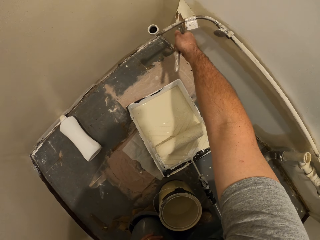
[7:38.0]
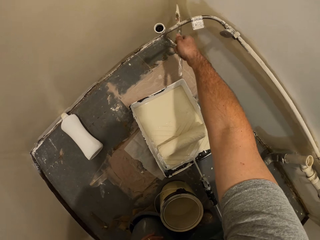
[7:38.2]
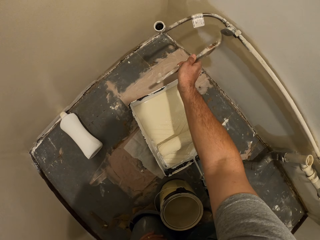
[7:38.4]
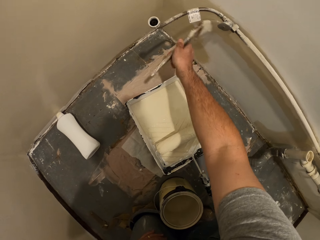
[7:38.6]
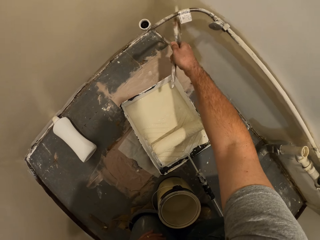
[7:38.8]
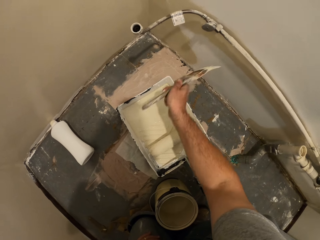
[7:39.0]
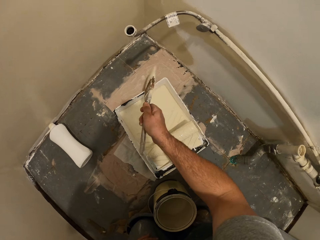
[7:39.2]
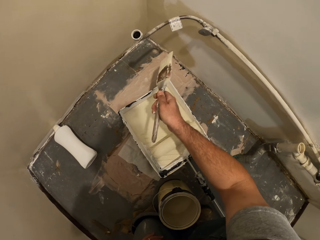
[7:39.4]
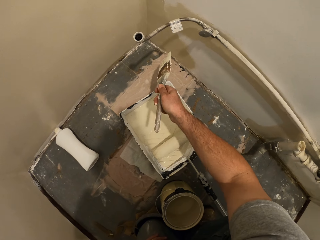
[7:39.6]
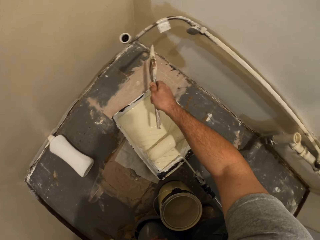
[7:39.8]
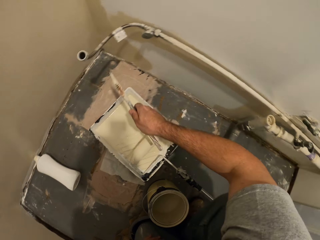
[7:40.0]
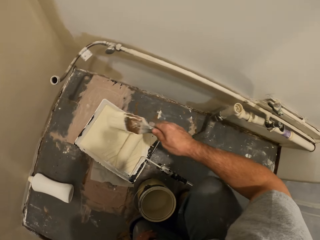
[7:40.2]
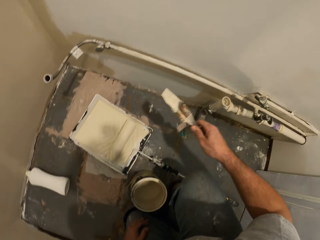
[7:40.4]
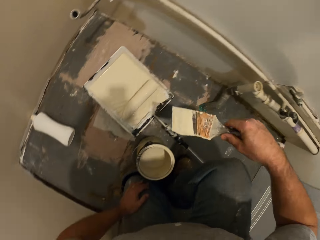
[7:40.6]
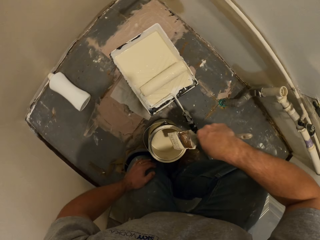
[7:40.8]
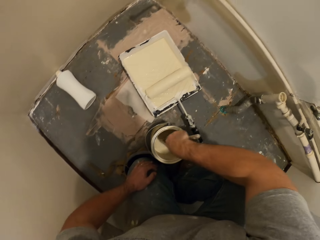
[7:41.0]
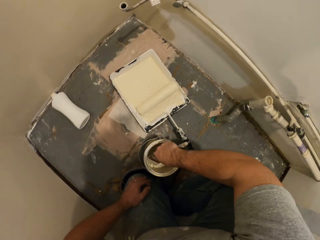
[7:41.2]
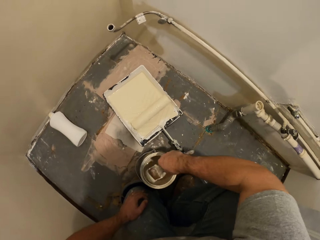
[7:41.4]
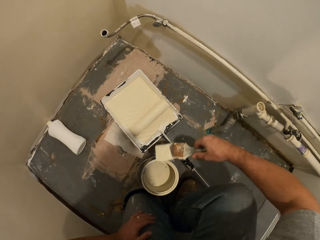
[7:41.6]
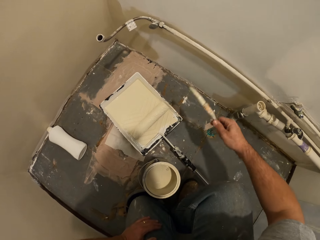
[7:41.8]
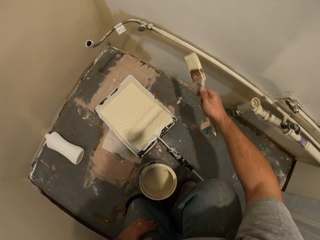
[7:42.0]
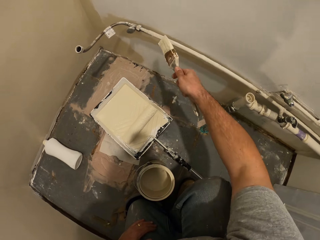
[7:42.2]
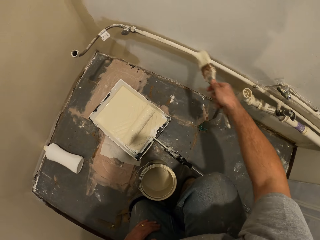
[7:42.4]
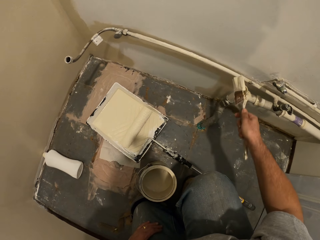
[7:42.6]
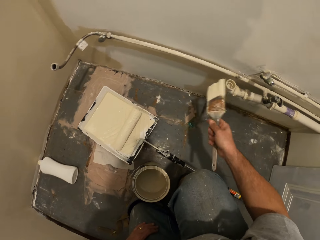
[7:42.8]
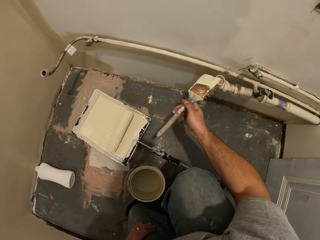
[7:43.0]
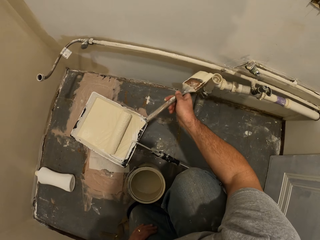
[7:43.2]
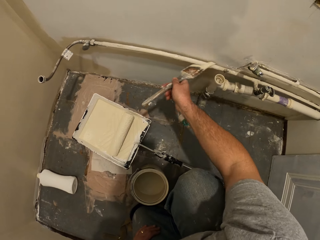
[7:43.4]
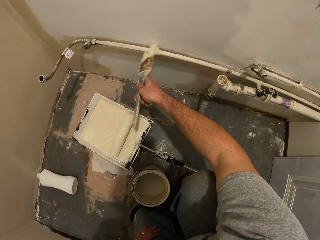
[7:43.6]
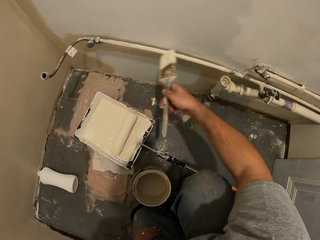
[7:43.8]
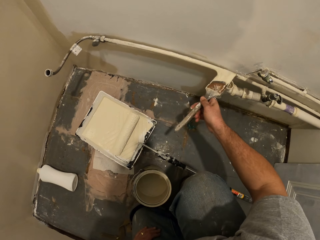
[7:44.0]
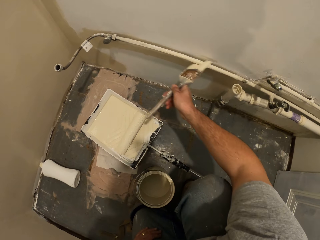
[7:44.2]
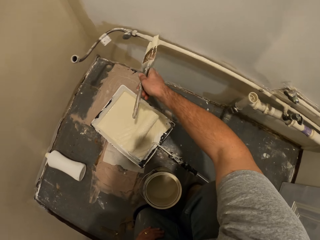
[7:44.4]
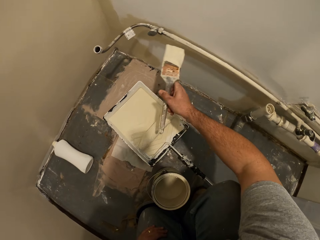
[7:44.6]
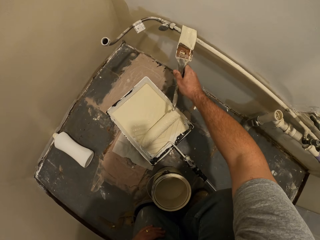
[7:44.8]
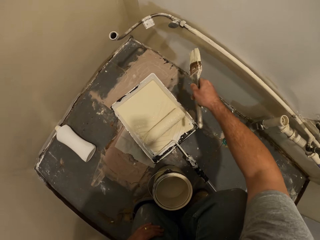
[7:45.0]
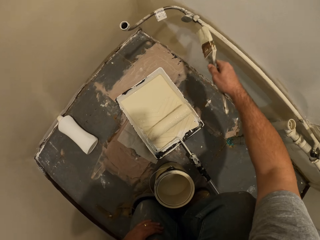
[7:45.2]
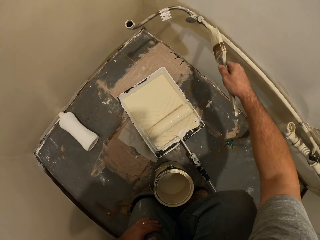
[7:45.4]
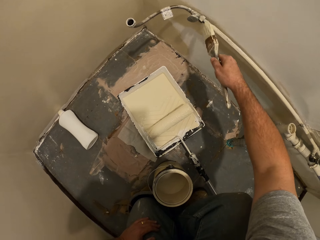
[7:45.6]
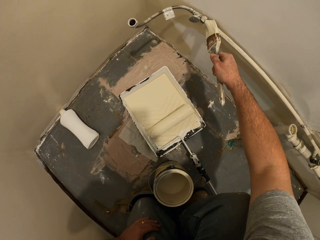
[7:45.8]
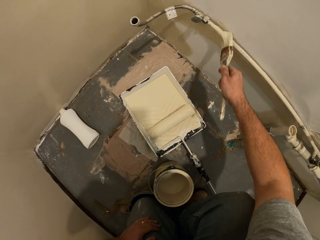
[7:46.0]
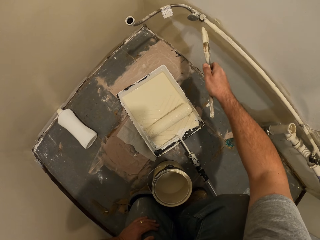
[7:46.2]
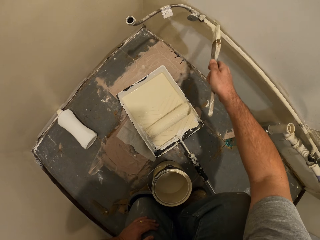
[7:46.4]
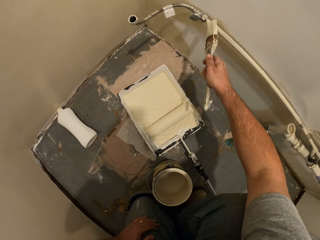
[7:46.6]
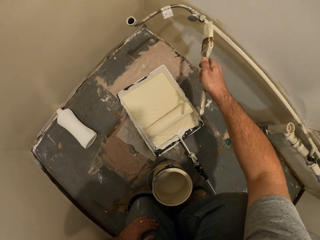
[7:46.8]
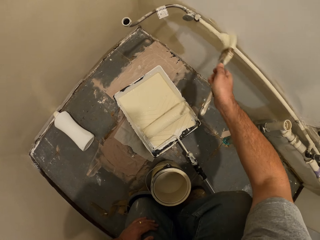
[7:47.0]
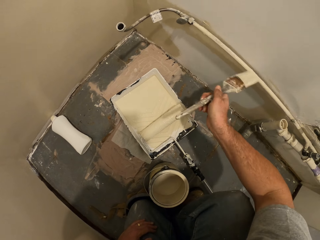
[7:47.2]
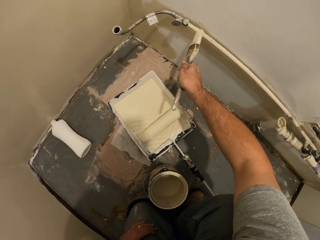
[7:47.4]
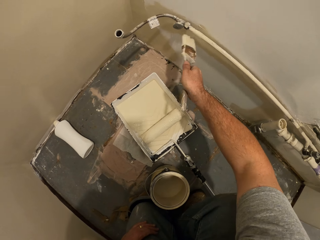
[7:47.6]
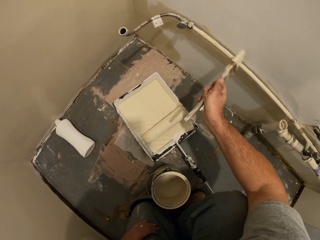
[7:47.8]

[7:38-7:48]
The camera wearer dips the paint brush in the paint tin. They paint the wall with the paint brush. They paint the pipe using the paint brush.

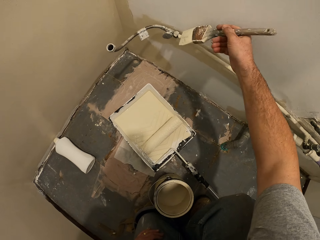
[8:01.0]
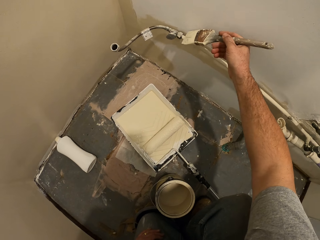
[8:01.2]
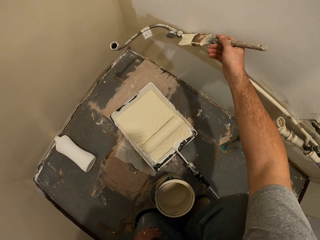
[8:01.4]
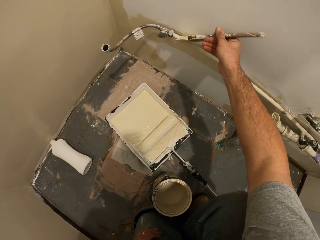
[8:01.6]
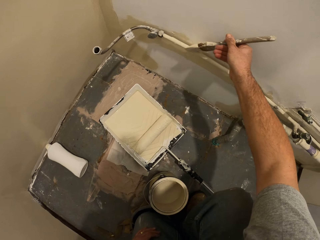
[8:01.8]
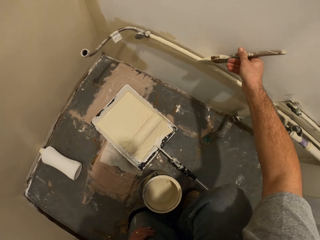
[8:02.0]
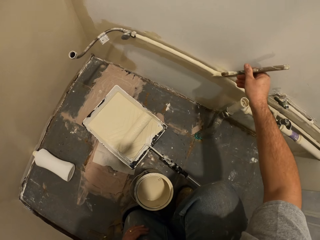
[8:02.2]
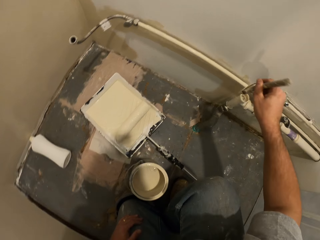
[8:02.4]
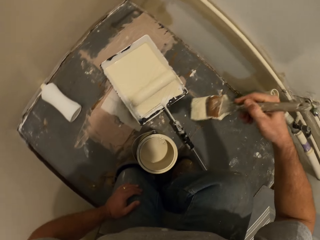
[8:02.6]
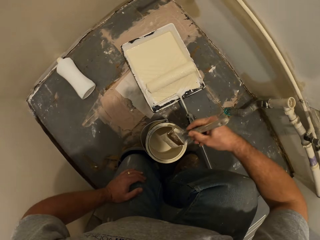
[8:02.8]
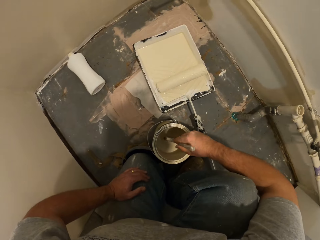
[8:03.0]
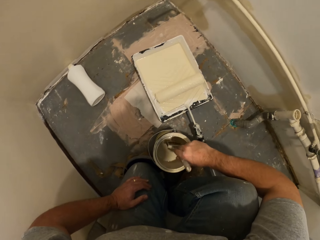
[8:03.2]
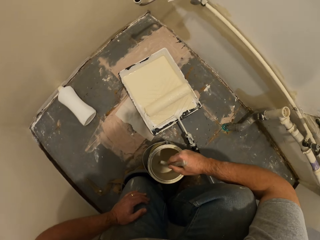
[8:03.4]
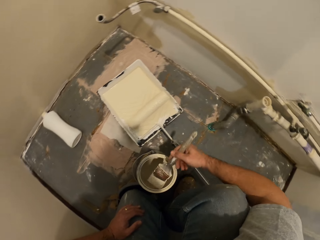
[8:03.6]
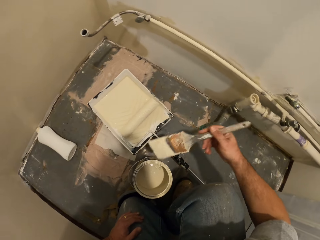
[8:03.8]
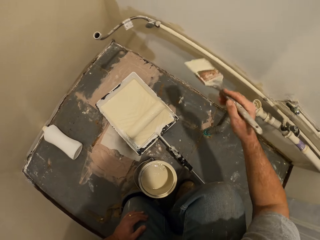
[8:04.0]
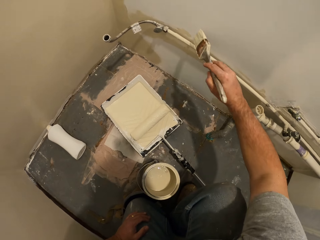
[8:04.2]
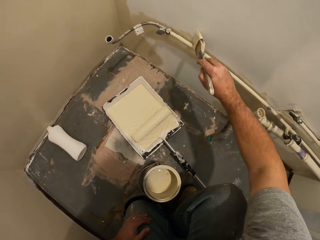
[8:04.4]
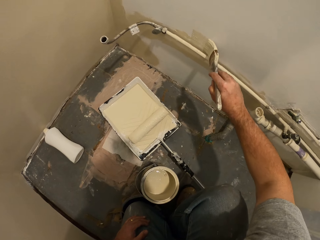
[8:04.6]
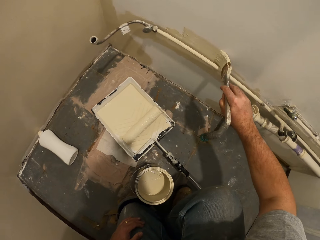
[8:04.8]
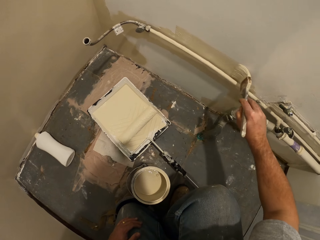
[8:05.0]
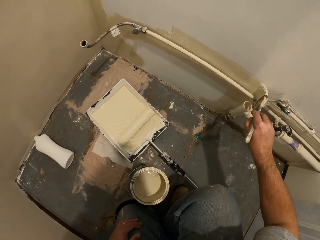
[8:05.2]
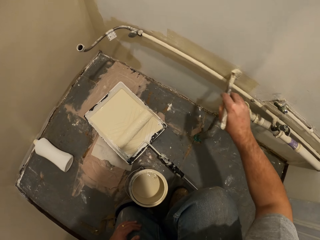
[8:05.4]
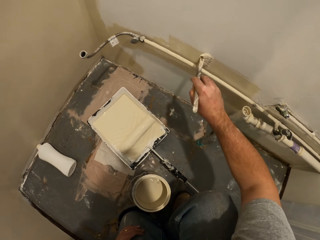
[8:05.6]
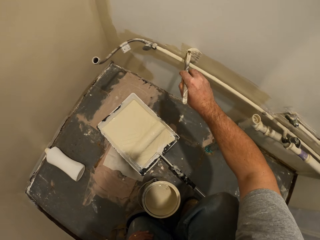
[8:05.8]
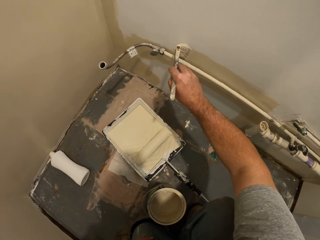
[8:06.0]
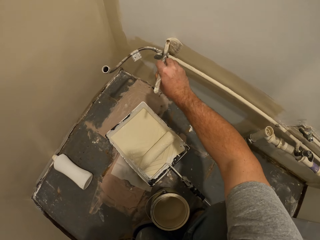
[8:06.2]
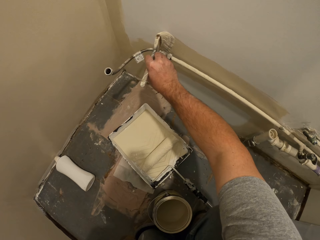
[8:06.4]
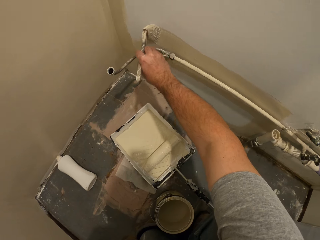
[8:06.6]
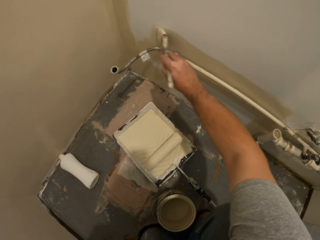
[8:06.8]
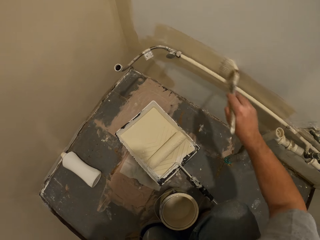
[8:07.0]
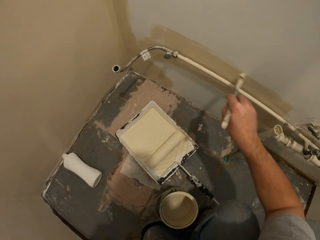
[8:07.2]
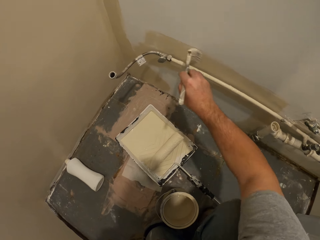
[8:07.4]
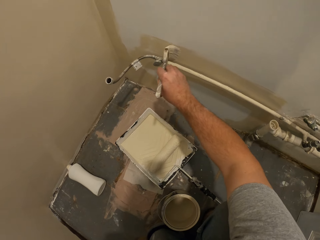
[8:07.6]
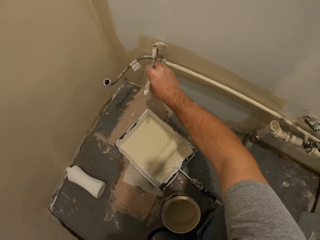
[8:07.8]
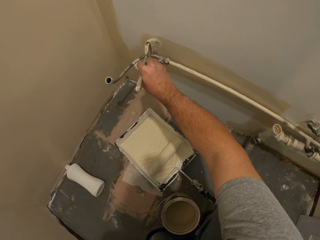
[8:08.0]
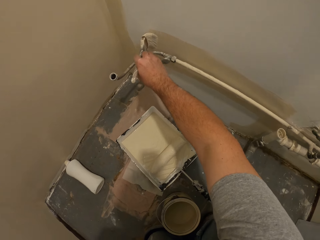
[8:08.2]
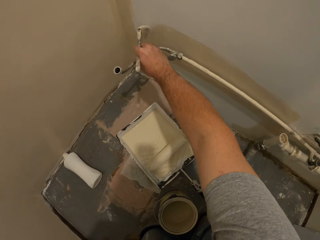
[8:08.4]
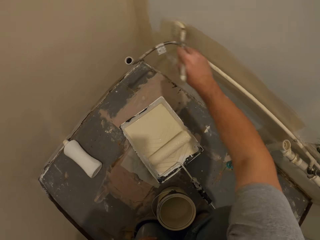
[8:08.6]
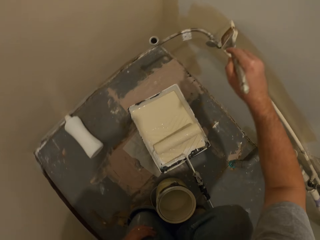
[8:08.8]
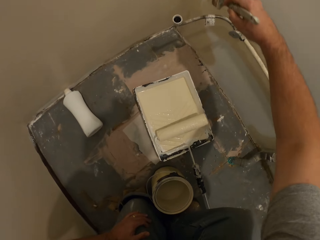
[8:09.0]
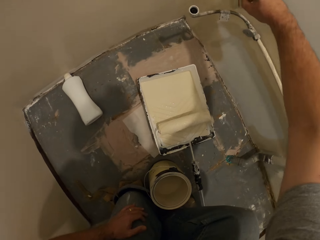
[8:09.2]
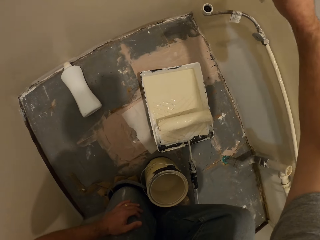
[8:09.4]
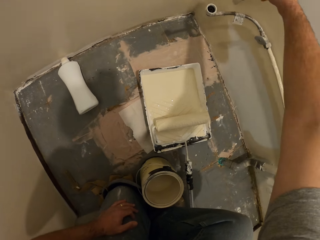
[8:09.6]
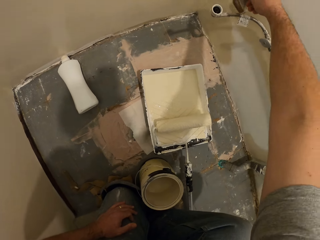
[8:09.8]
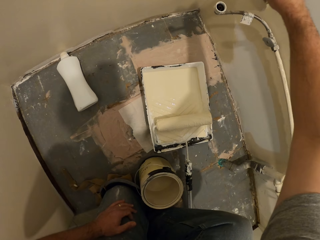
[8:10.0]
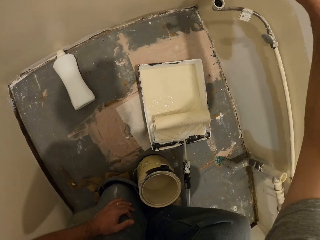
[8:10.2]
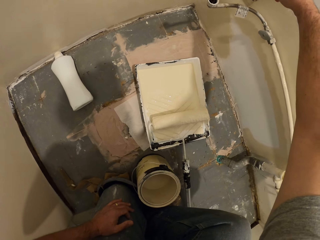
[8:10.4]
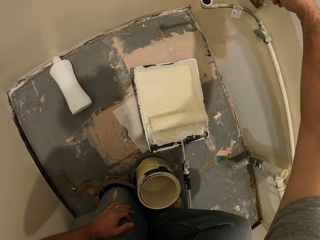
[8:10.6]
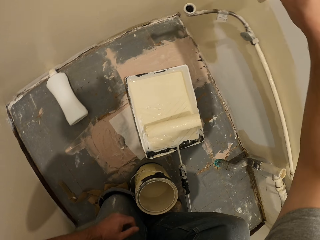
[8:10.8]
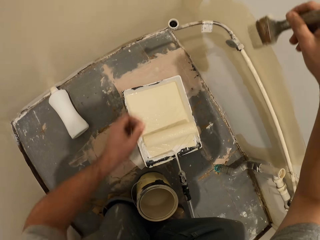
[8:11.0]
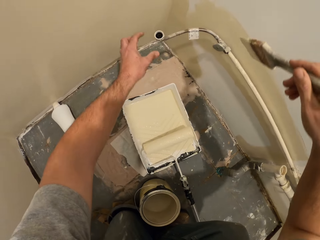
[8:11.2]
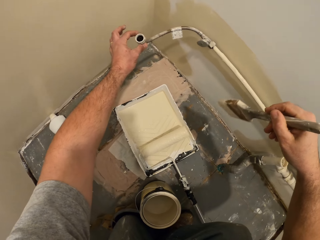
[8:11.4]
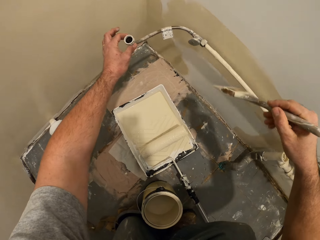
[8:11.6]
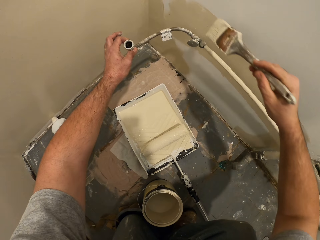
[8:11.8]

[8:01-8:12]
The camera wearer dips the paint brush in the paint tin. They paint the wall with the paint brush.
